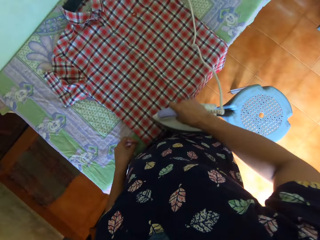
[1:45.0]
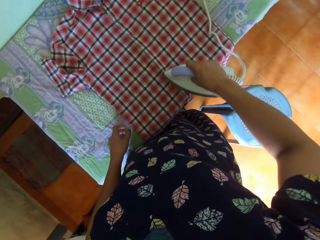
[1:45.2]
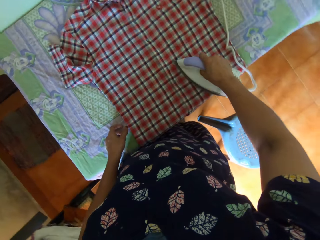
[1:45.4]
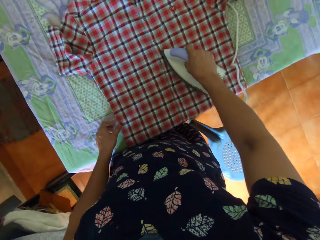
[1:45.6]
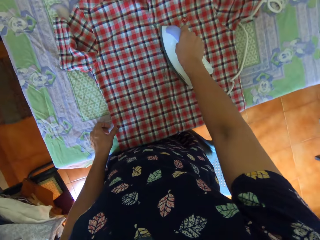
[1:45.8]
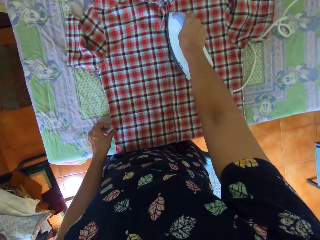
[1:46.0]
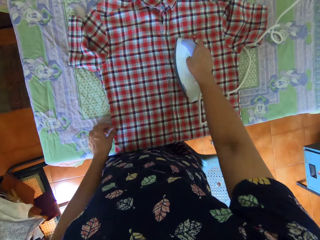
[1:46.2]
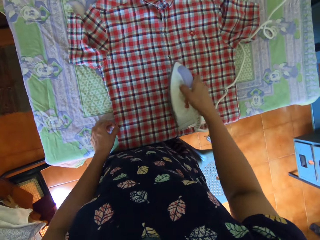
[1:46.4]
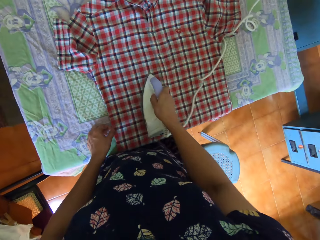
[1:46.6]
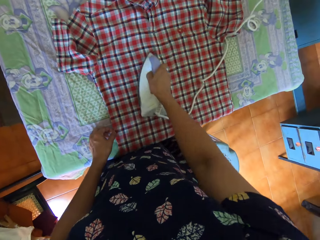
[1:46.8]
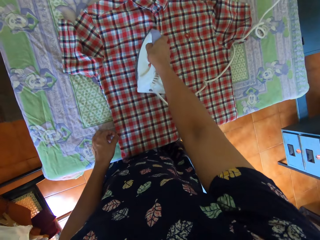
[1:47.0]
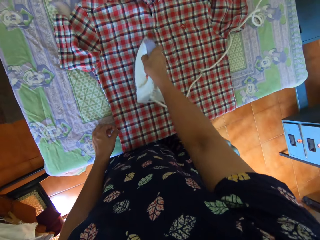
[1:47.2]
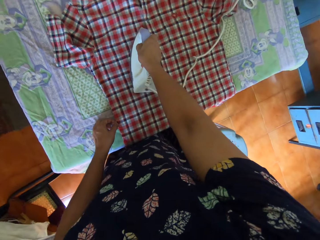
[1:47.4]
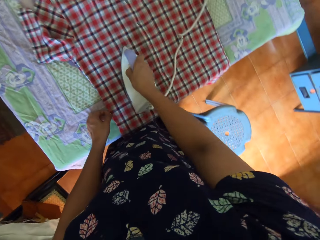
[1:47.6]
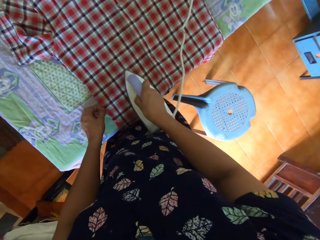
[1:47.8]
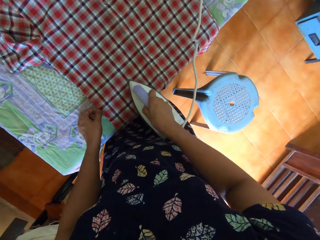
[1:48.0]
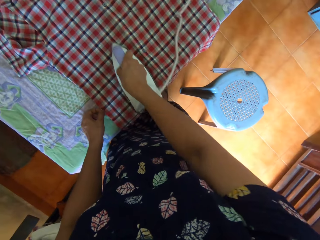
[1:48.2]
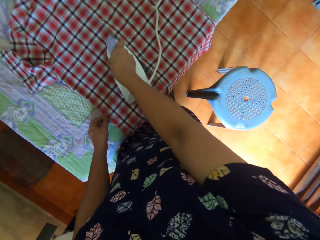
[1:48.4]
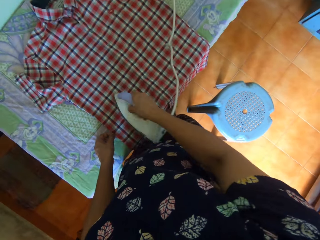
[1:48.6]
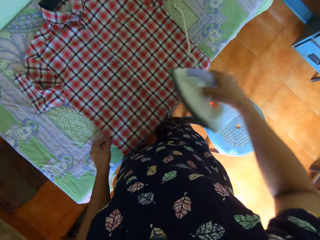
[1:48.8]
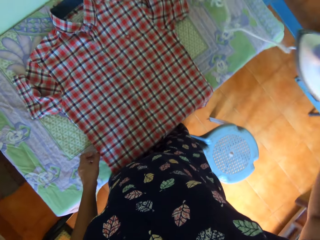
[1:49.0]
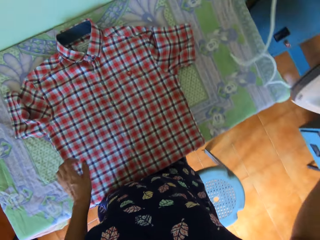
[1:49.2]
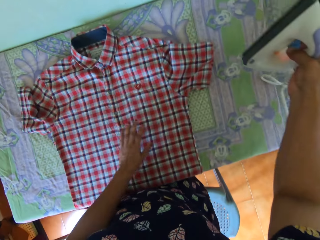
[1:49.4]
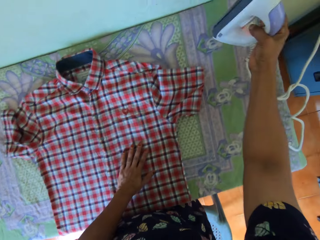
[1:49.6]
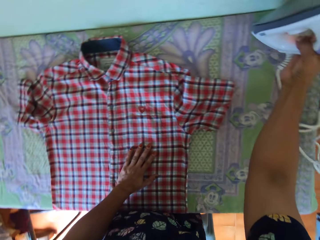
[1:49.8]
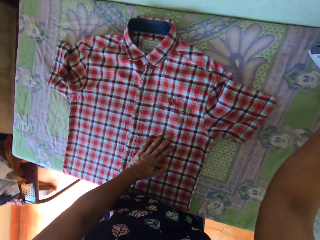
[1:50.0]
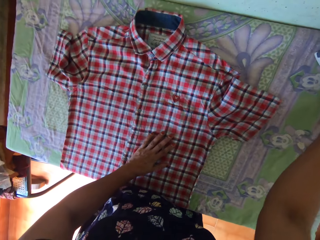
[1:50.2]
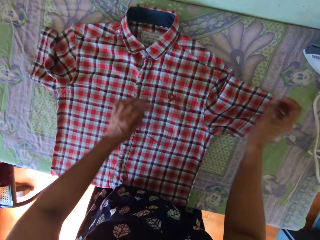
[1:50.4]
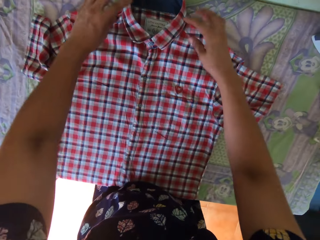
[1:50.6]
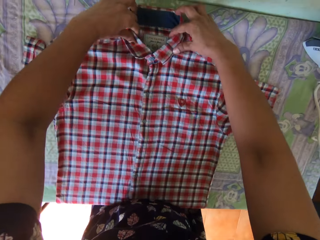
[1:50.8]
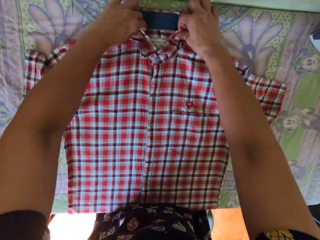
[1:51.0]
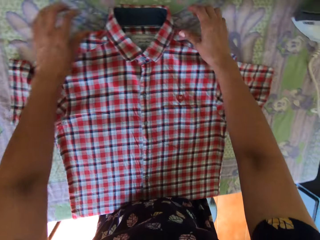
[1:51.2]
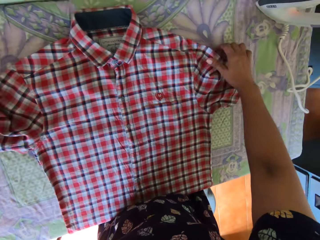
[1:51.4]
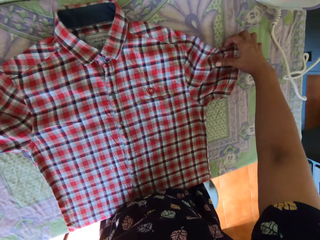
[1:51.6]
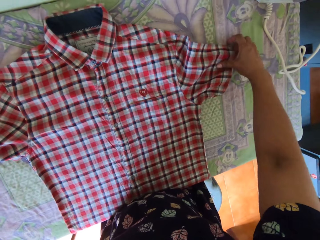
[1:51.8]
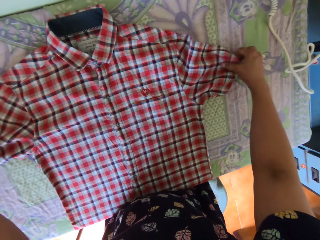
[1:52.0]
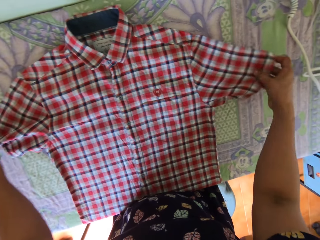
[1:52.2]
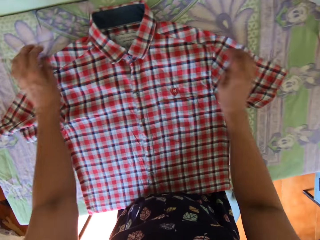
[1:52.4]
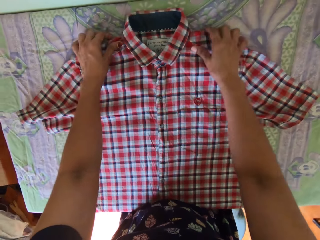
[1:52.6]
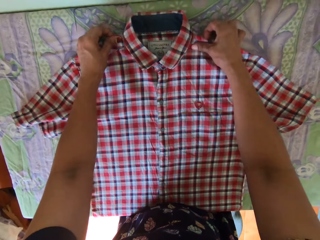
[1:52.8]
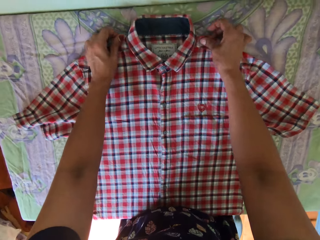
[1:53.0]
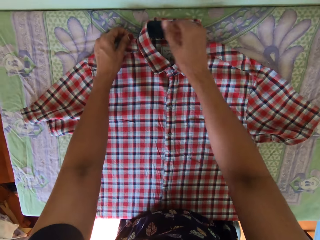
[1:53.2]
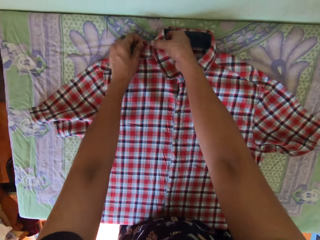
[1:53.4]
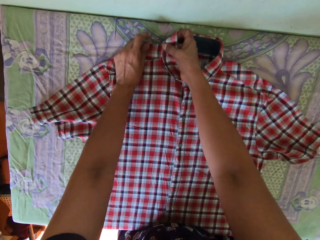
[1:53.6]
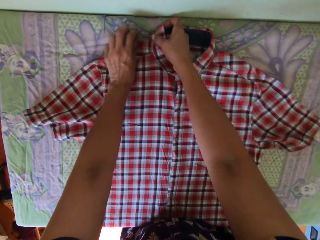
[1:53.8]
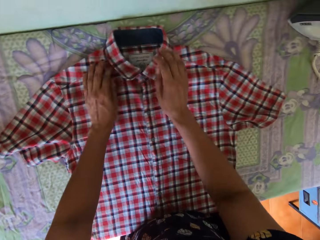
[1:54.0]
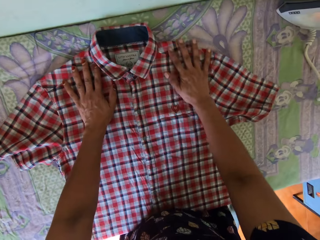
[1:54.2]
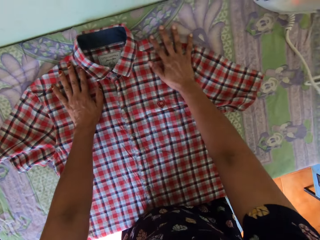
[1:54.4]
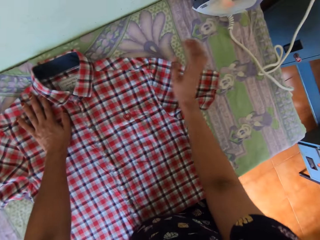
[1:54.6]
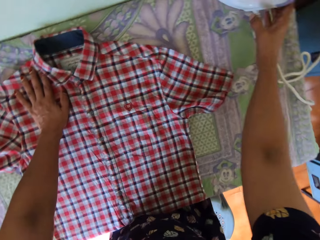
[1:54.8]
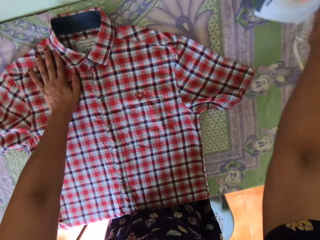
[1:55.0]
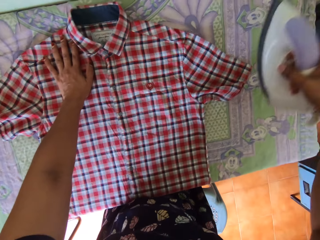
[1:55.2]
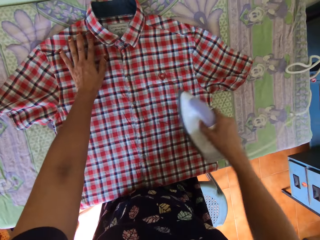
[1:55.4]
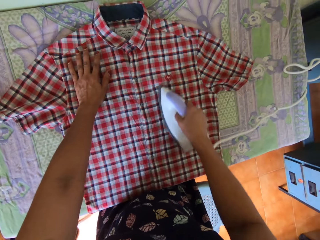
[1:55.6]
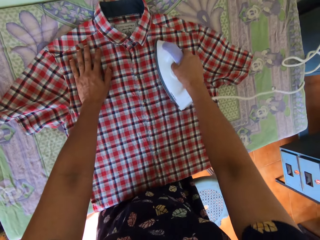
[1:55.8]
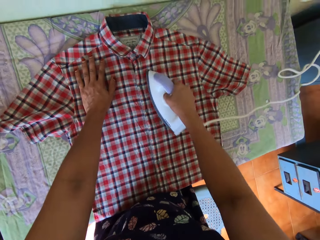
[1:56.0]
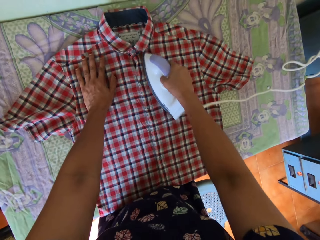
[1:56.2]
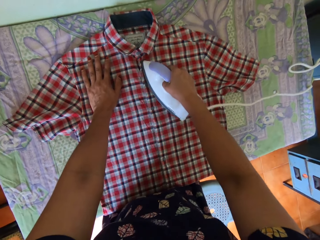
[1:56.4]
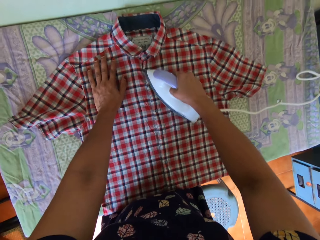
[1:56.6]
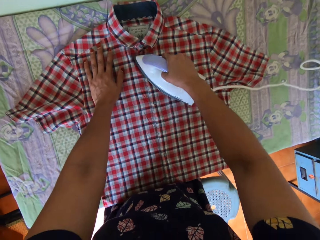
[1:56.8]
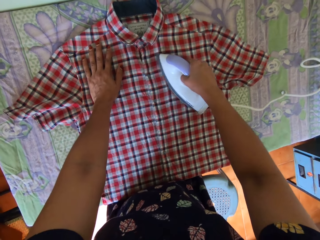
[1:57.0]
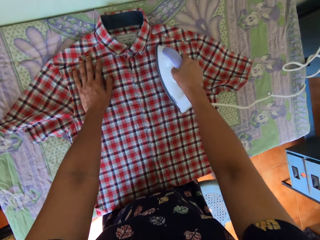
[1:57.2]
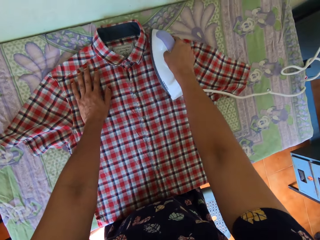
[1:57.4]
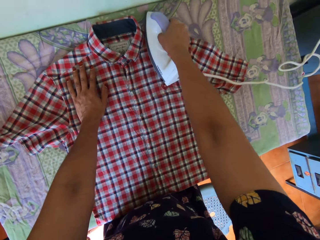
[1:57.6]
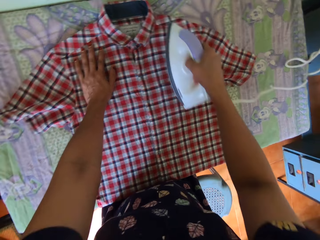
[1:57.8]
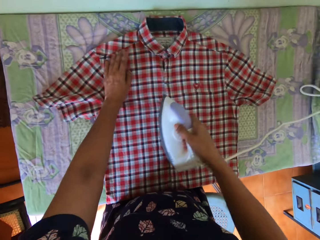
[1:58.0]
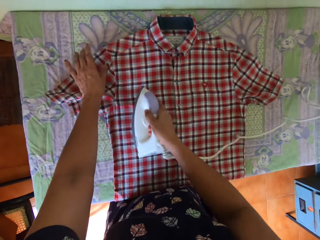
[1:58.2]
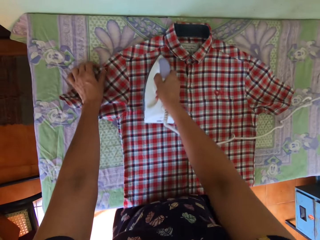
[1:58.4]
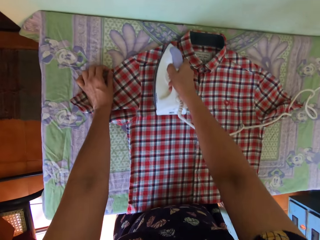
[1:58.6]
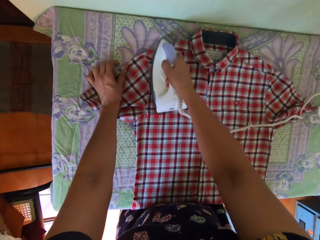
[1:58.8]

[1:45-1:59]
The camera wearer drops the iron on the table. She adjusts the shirt on the table with both hands. She picks up the iron from the table with her right hand. She irons the shirt on the table.

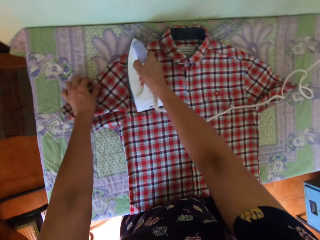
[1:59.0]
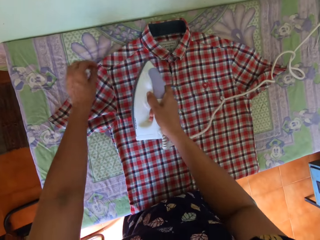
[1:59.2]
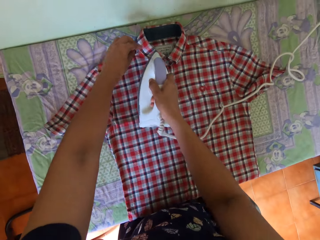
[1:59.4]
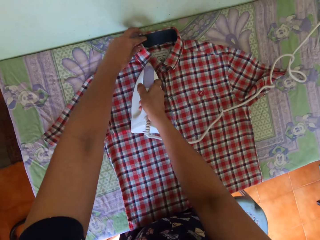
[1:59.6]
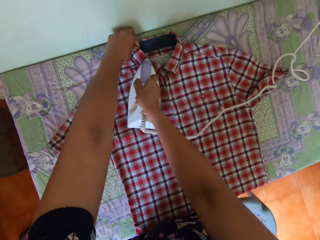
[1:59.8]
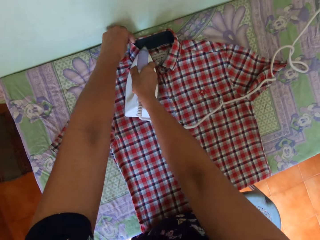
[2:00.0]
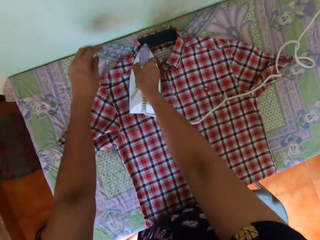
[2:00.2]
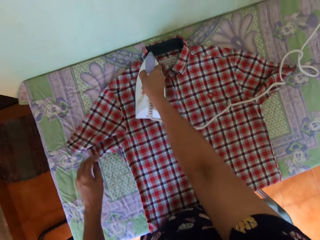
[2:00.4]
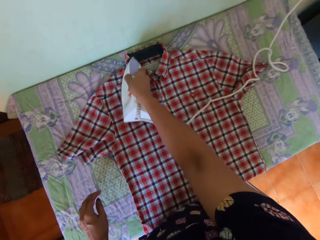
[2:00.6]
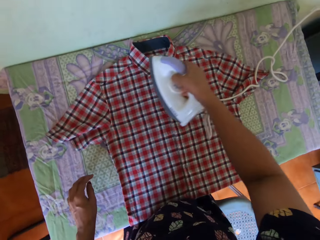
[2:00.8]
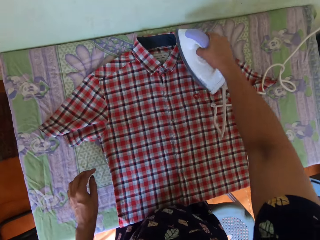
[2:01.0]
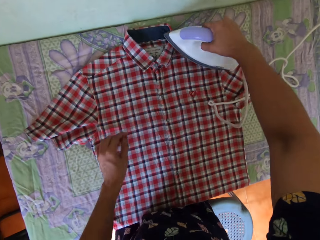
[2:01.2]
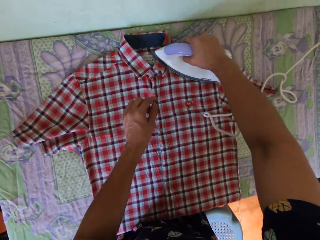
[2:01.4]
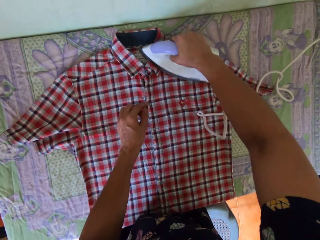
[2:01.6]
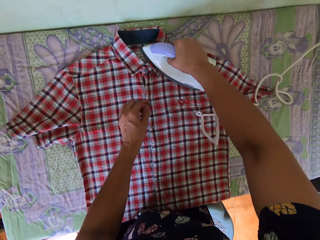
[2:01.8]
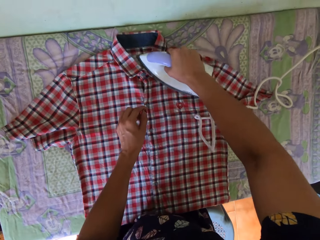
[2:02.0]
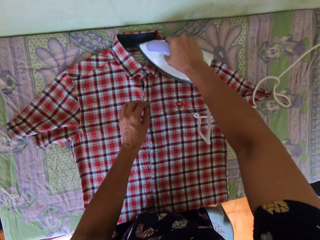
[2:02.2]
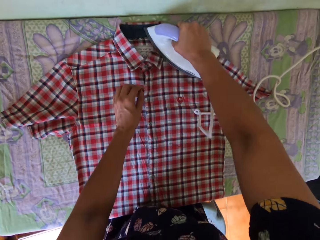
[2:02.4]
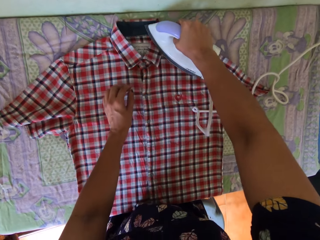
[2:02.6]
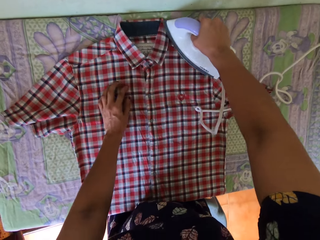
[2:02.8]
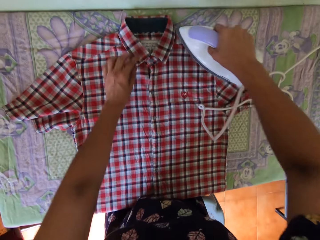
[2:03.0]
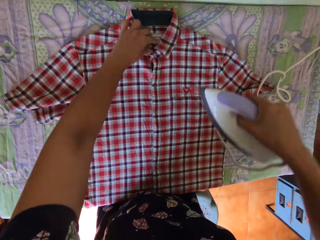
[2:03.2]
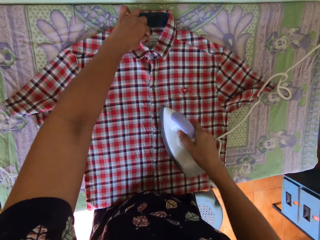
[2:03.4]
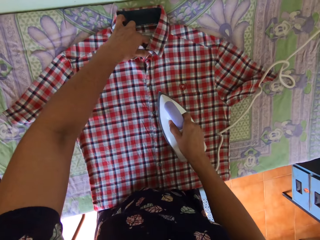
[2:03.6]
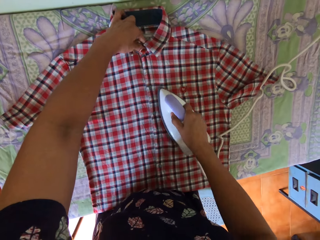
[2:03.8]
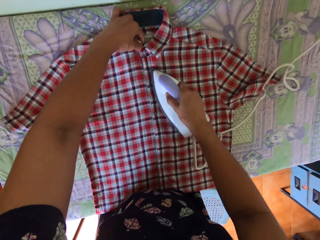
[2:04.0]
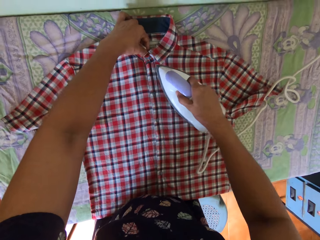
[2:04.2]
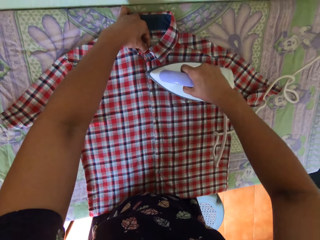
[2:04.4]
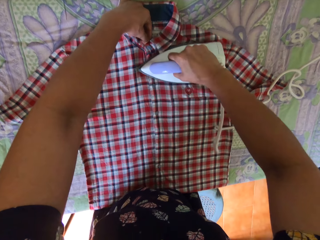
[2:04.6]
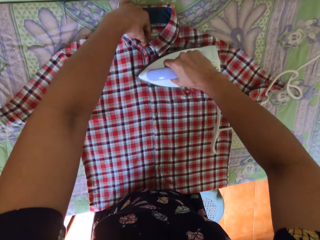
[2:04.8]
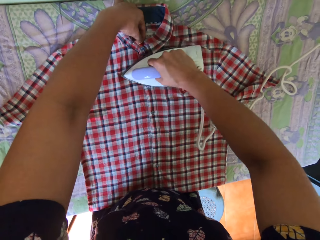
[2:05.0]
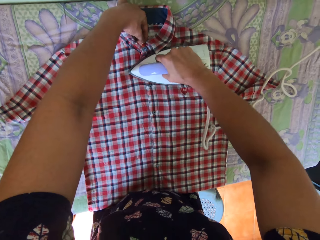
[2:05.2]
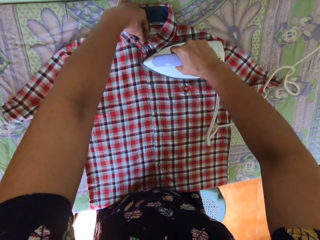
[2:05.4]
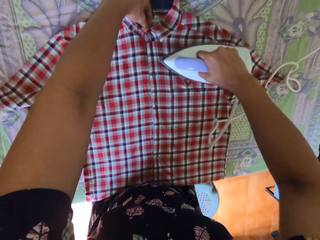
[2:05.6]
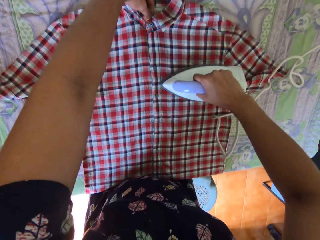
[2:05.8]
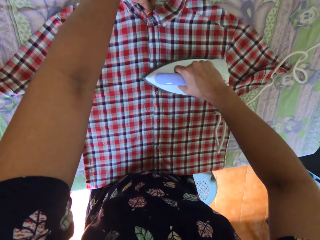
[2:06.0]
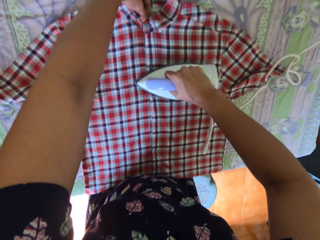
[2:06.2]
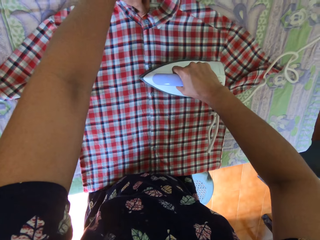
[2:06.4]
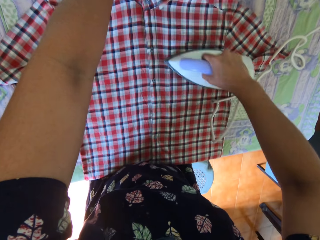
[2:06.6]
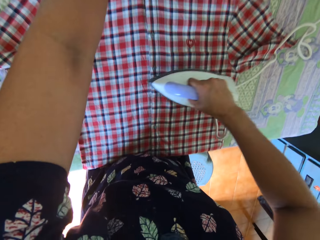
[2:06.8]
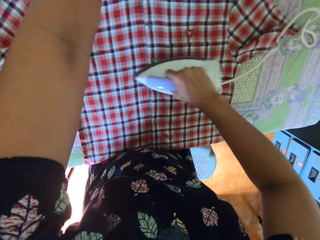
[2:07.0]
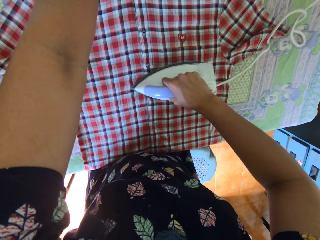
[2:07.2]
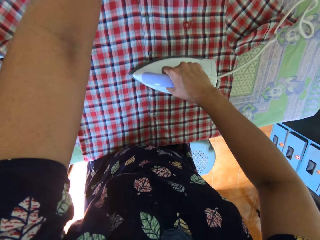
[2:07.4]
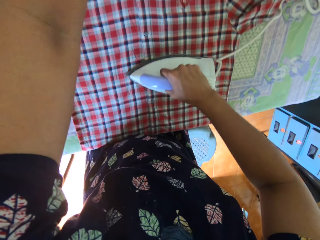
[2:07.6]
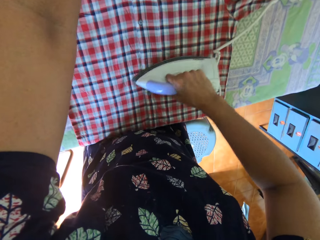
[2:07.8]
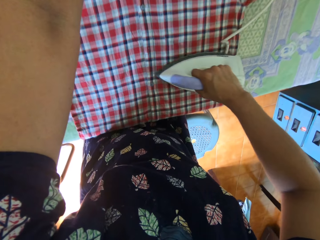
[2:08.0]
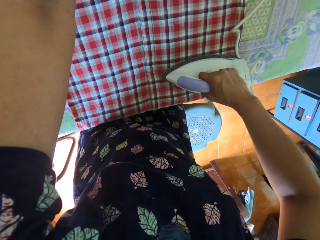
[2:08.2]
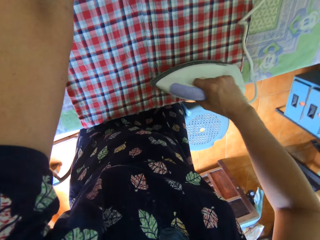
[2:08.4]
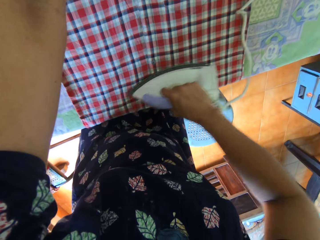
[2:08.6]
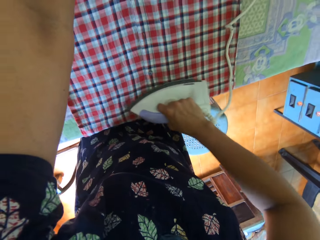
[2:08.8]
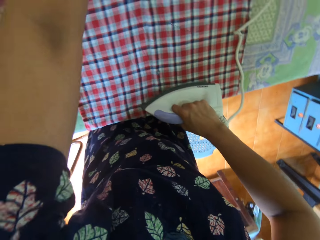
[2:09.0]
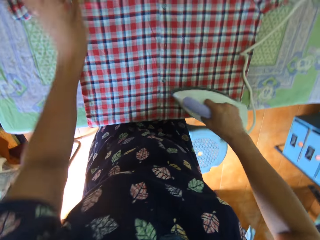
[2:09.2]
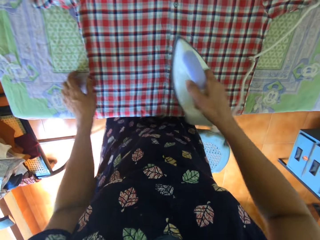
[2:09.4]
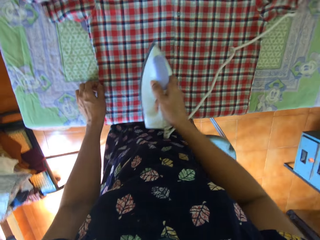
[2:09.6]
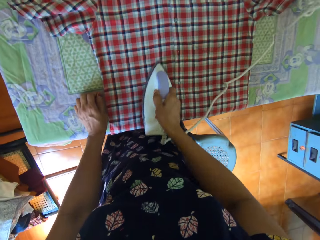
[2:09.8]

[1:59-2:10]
The camera wearer adjusts the collar of the shirt on the table with her left hand.
